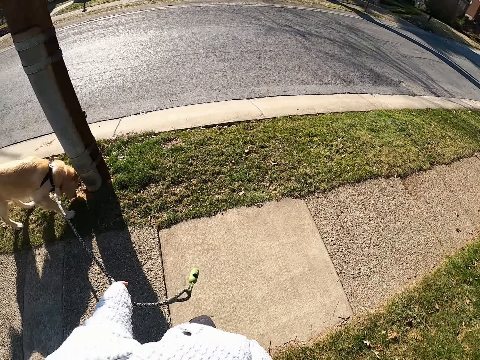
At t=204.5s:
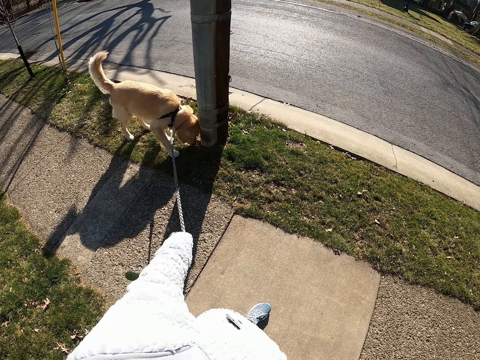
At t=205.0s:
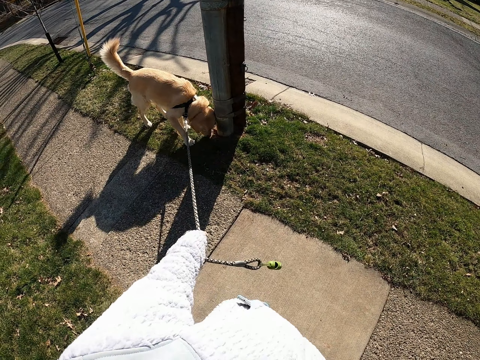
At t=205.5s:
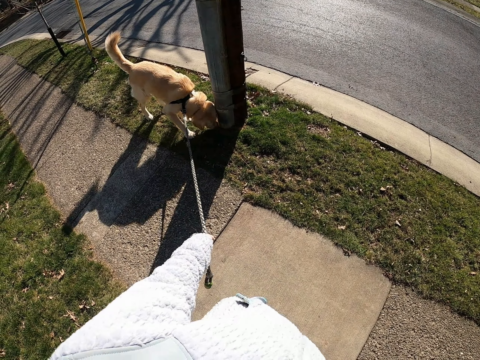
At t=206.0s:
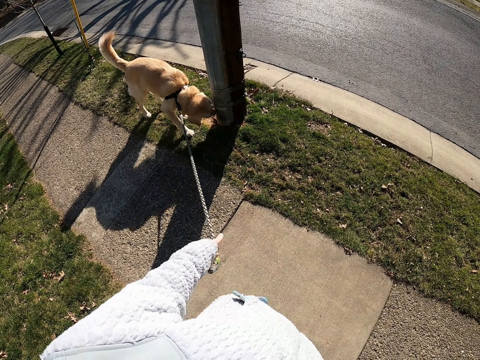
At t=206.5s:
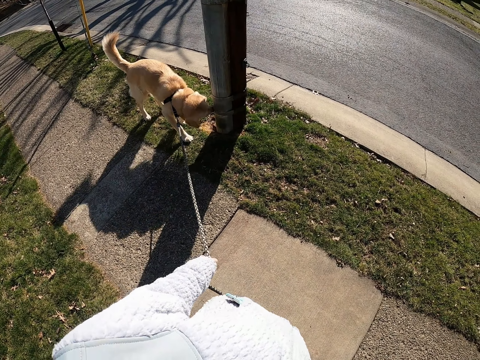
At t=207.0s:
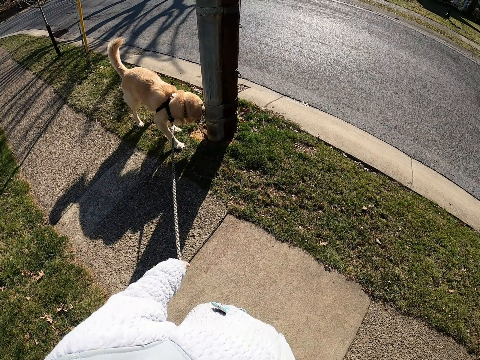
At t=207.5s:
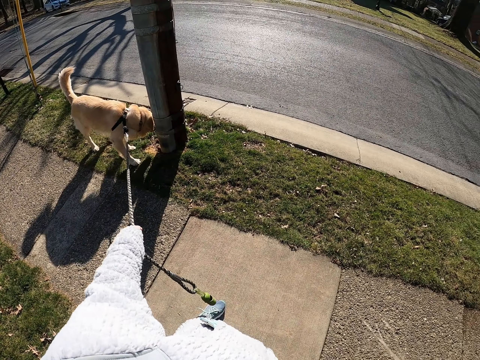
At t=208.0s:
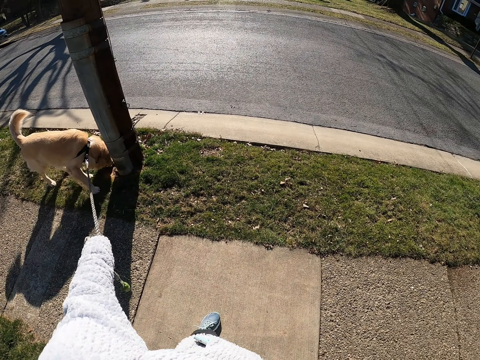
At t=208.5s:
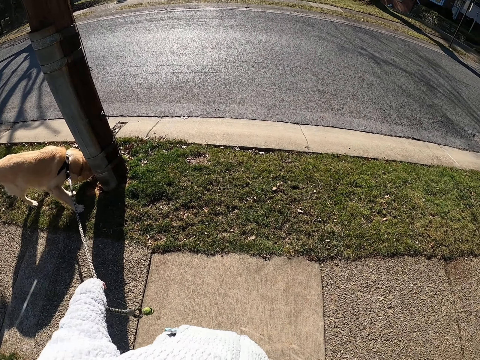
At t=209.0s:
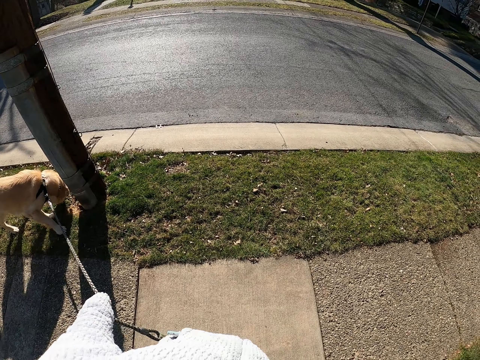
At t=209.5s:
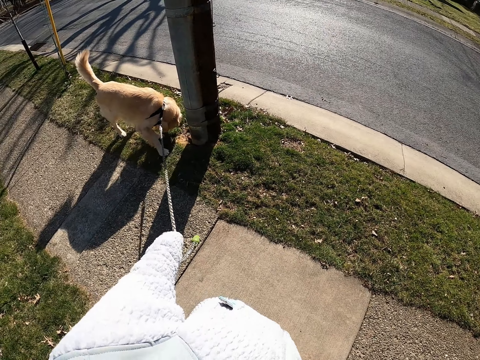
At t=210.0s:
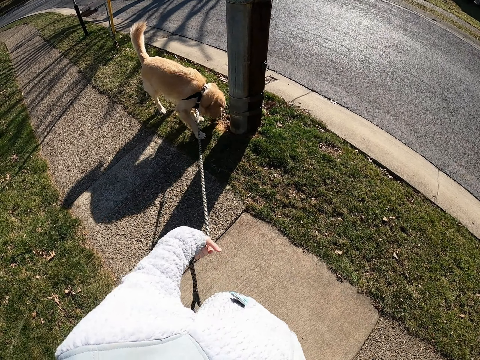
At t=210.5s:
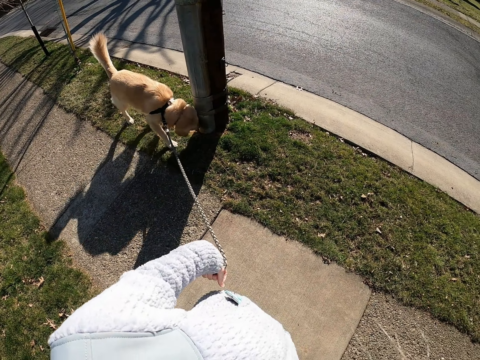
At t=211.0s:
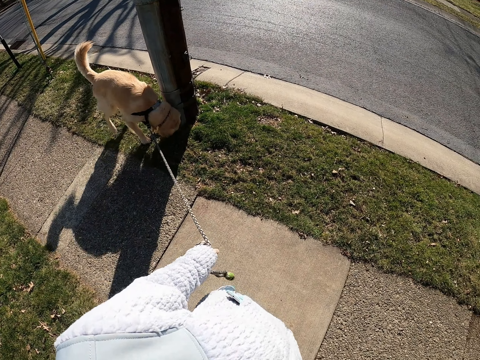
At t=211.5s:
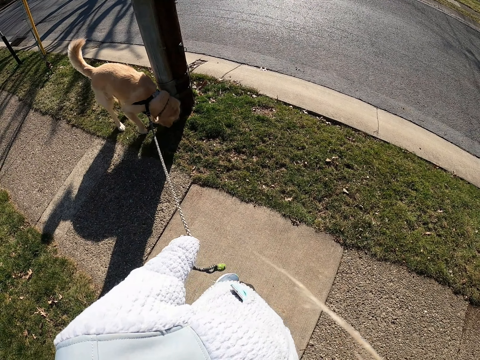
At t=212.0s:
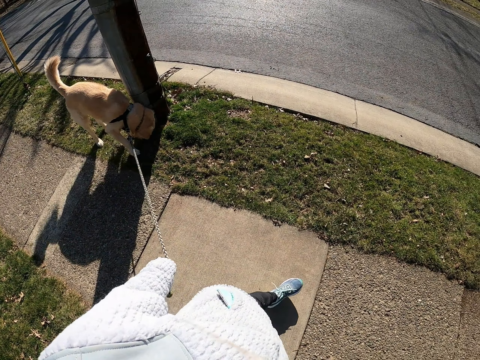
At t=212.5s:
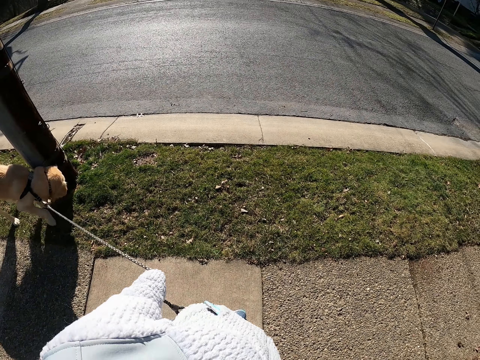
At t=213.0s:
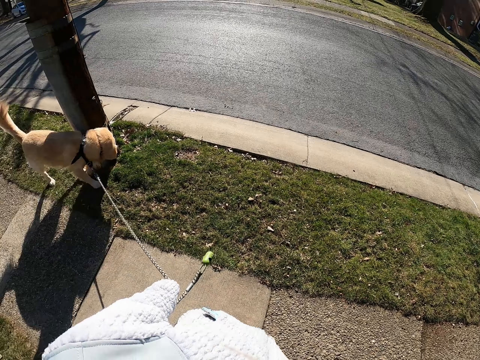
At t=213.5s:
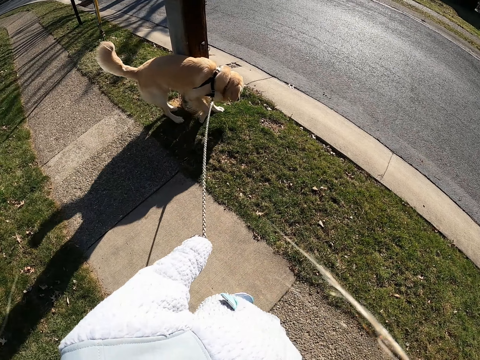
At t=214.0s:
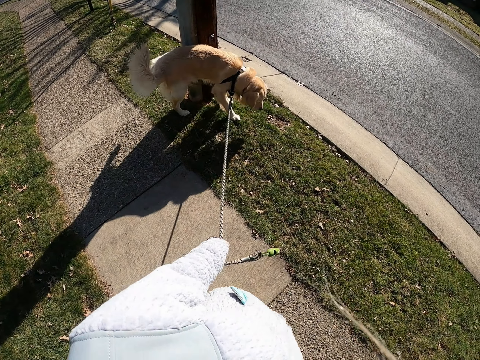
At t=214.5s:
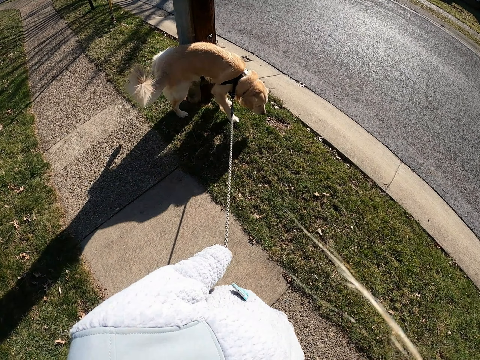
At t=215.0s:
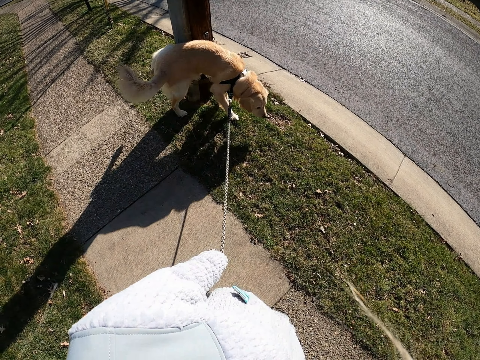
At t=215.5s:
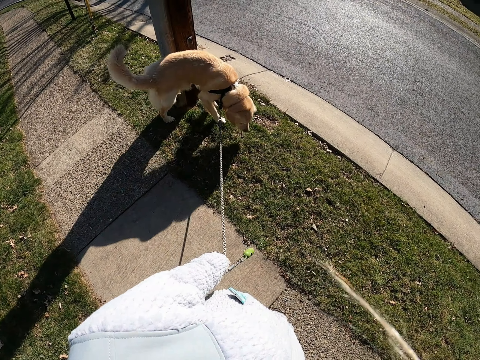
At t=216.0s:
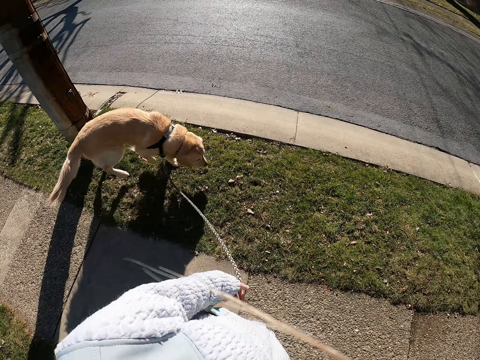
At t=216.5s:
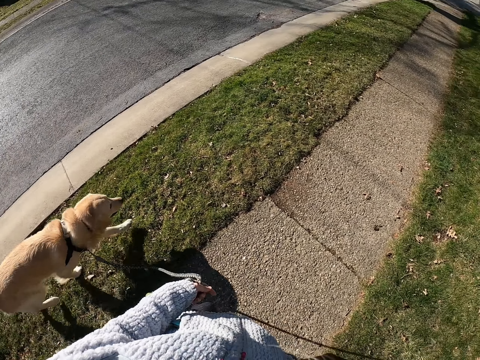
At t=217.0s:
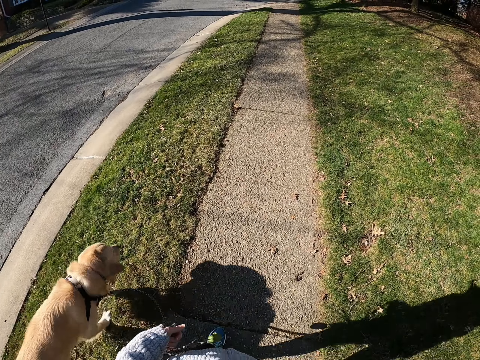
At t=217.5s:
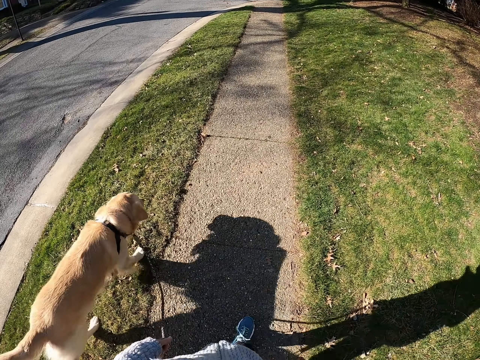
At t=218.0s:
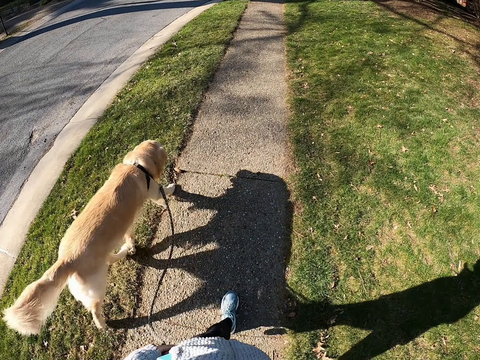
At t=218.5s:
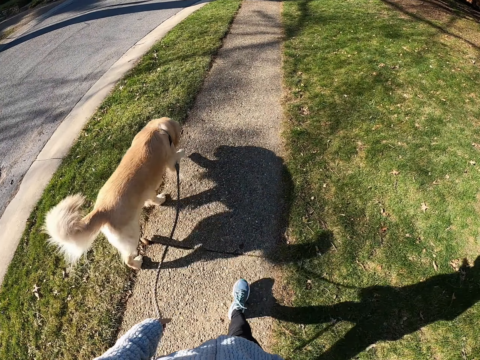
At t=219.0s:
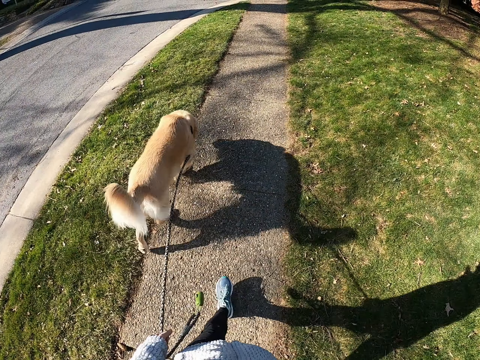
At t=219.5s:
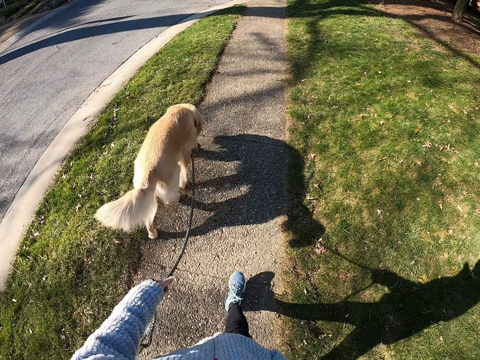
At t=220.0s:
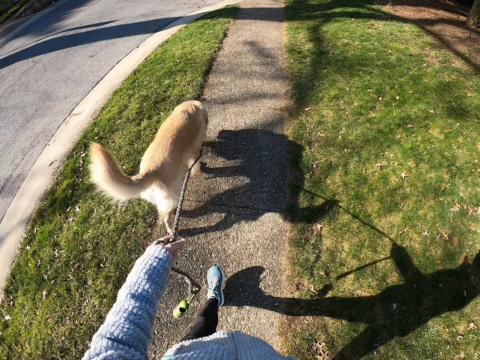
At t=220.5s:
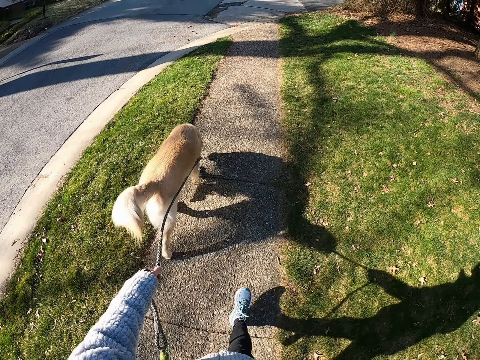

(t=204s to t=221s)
The camera wearer stops. They look at the dog. They stand on the road with the dog. They do something with the right hand. They walk on the road with the dog.

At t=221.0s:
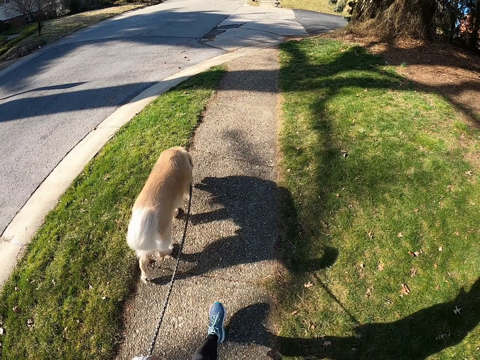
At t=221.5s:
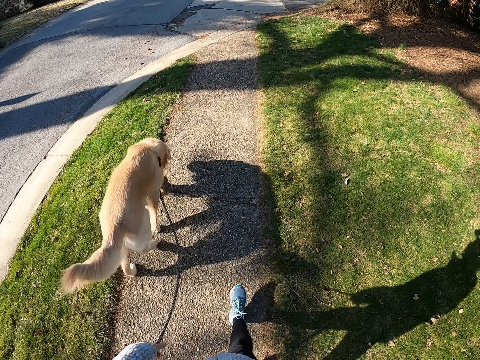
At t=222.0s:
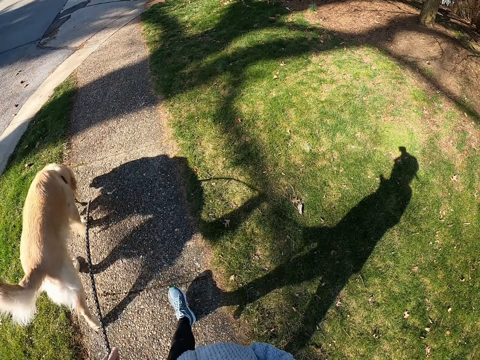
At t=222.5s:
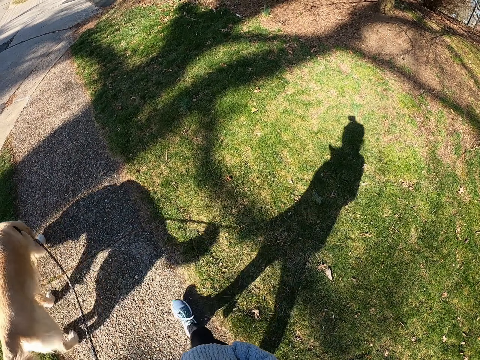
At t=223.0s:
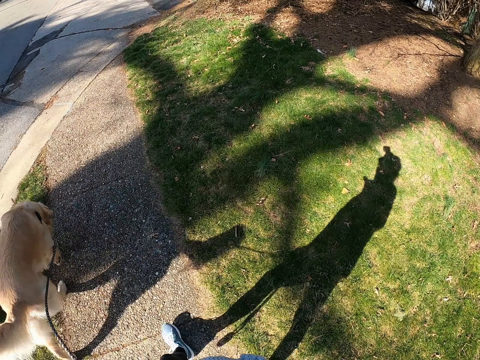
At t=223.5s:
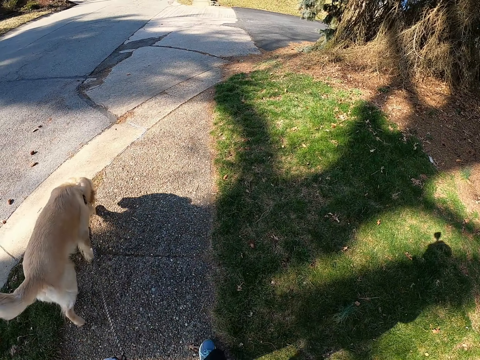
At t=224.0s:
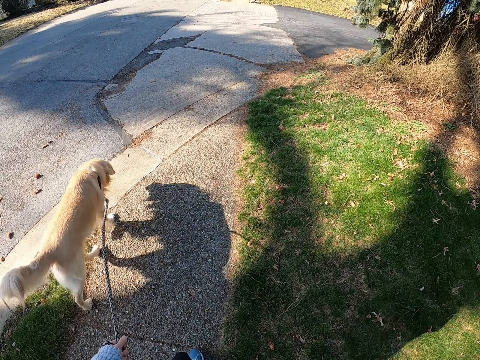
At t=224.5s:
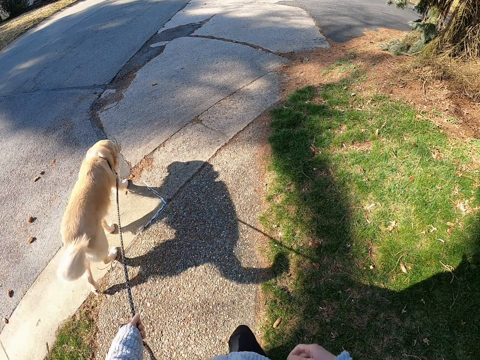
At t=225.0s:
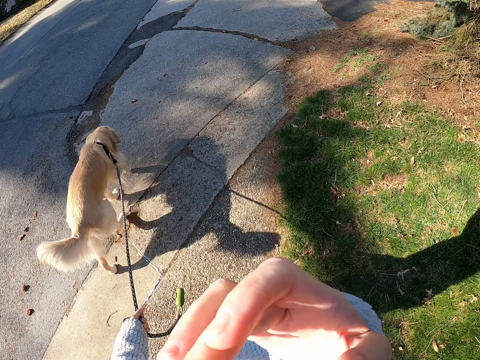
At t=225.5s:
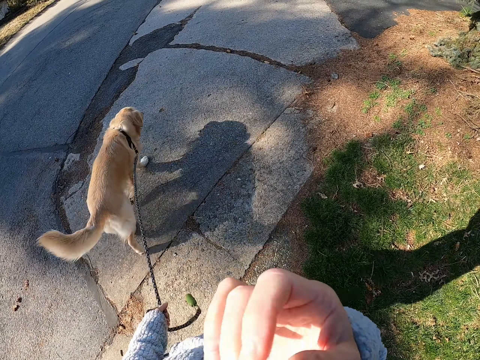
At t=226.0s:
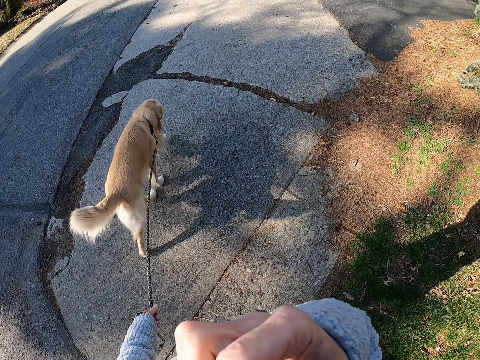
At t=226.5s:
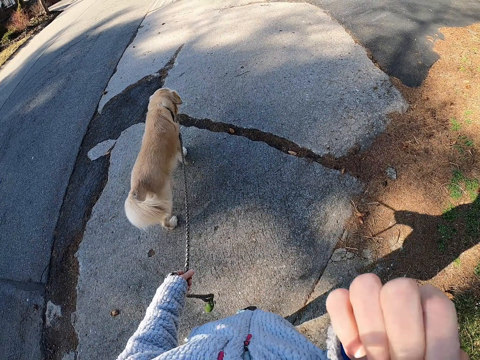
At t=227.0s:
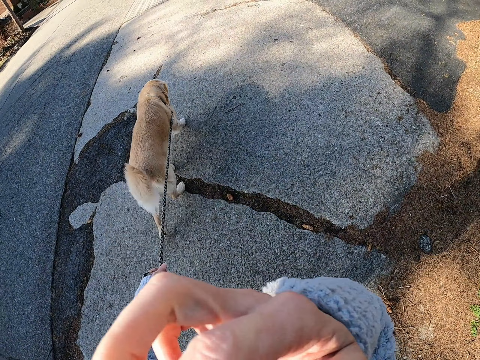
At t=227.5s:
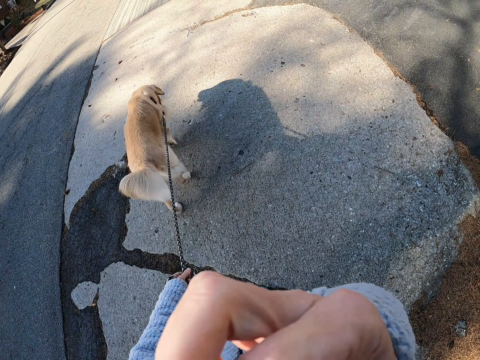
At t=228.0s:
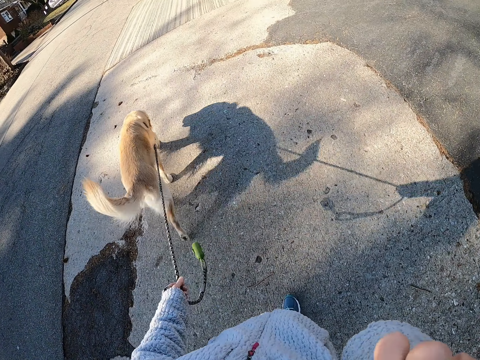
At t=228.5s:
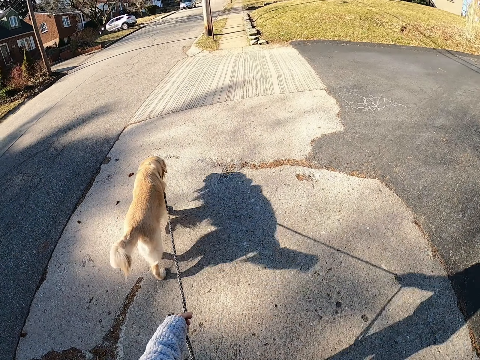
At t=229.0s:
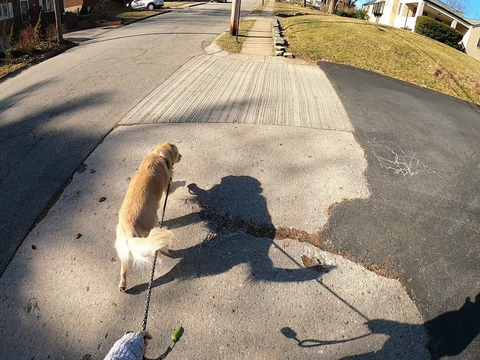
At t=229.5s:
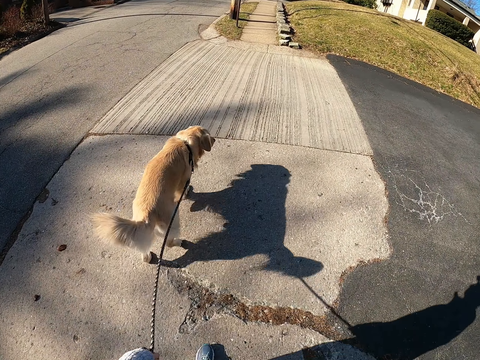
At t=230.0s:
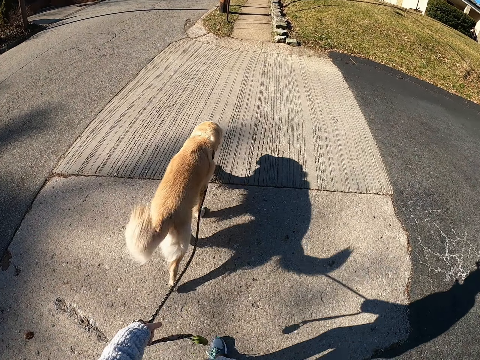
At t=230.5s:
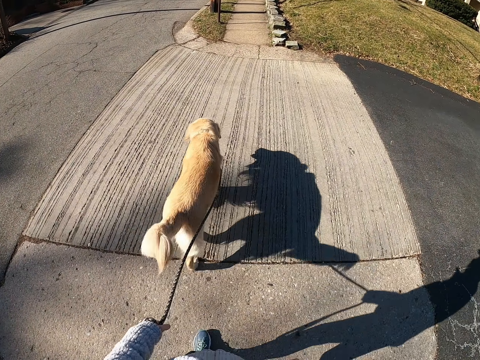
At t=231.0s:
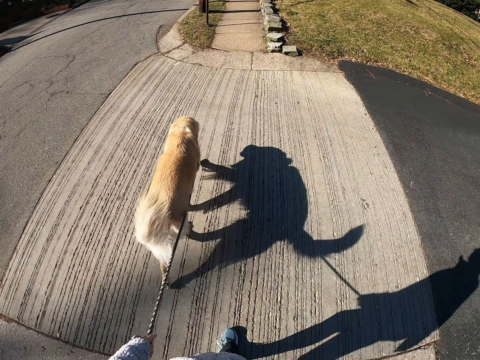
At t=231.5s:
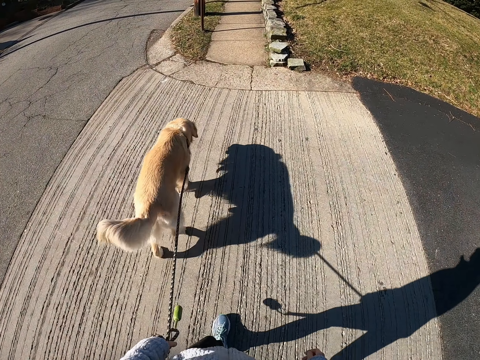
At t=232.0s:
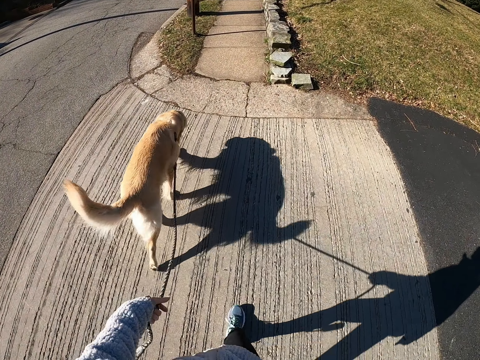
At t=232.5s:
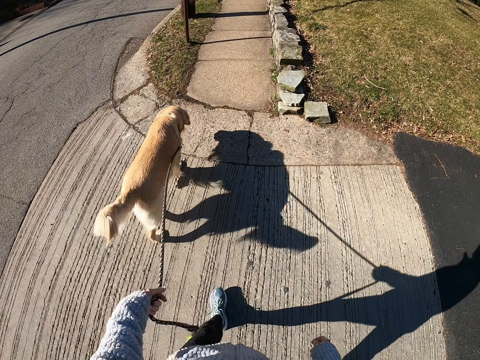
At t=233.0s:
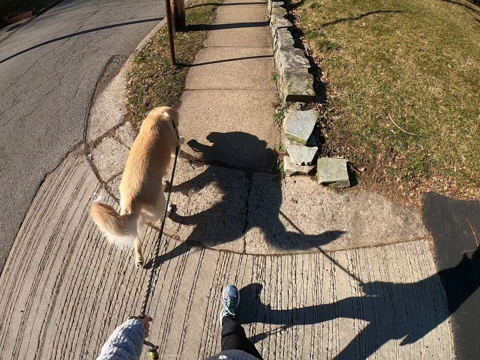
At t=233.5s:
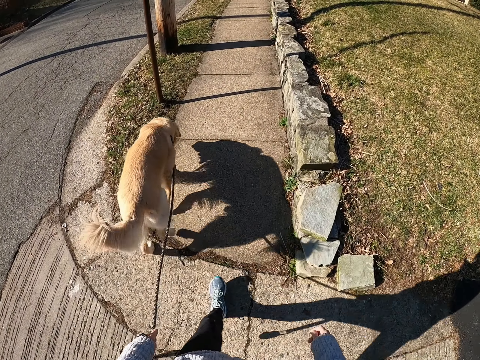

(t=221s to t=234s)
The camera wearer touches their face. They do something with the dog. They walk on the road with the dog.
